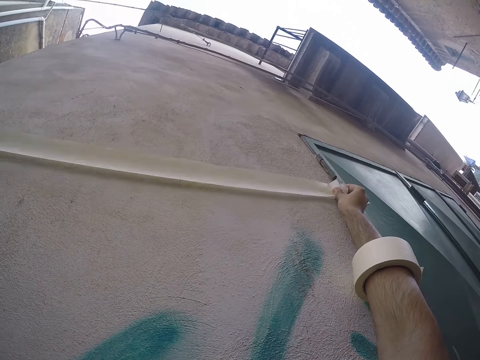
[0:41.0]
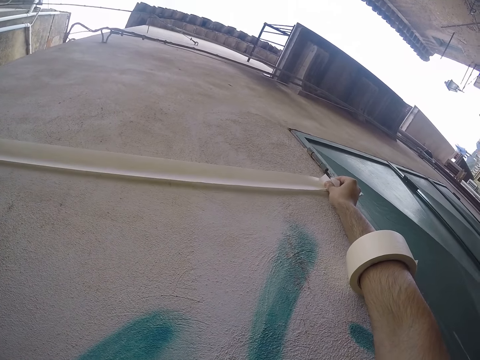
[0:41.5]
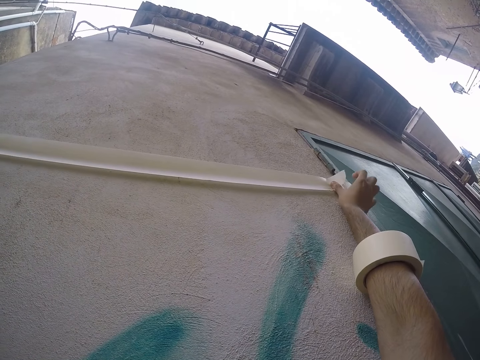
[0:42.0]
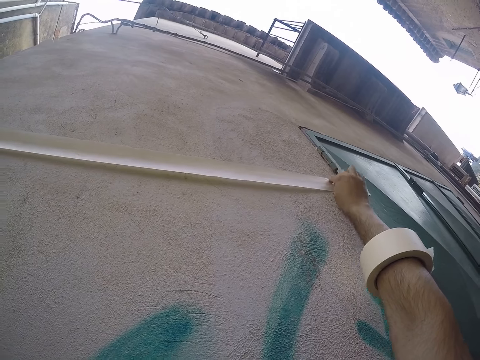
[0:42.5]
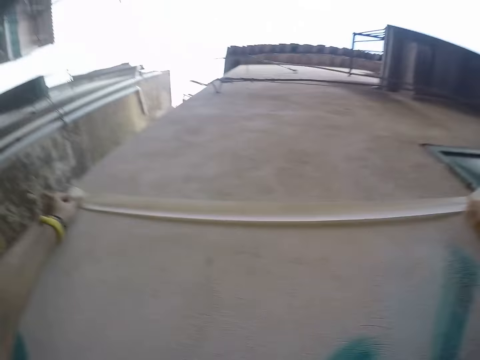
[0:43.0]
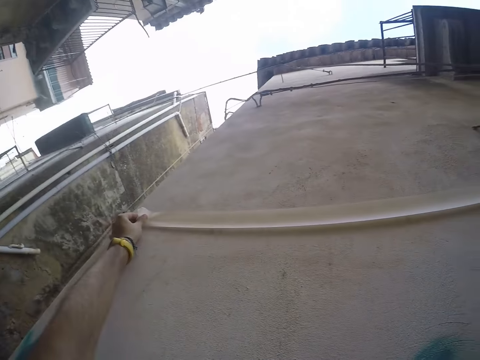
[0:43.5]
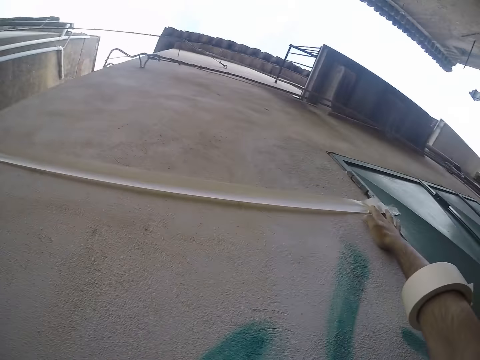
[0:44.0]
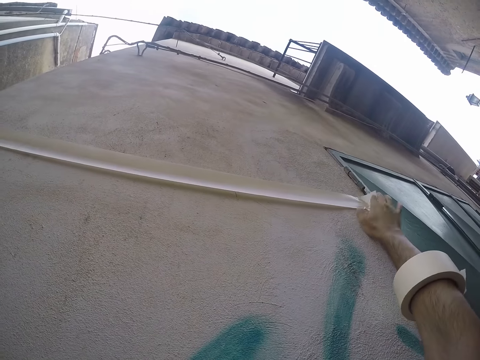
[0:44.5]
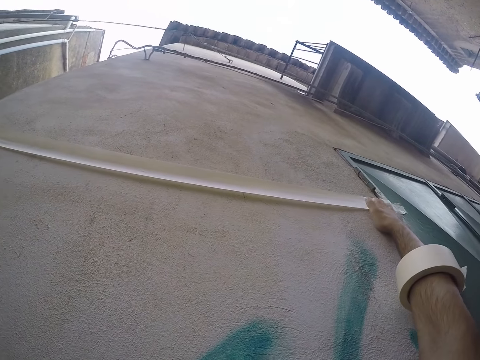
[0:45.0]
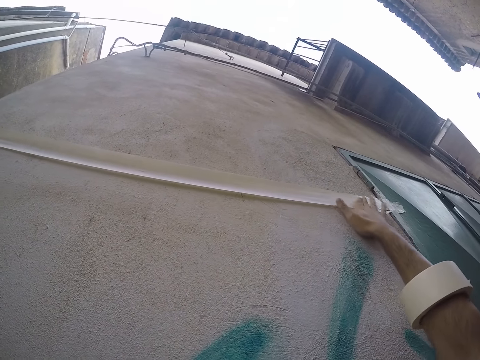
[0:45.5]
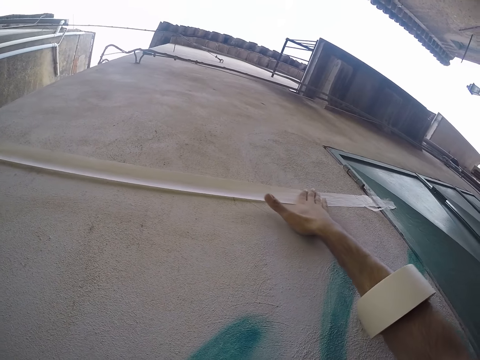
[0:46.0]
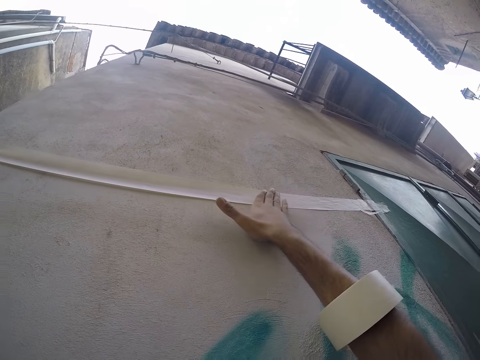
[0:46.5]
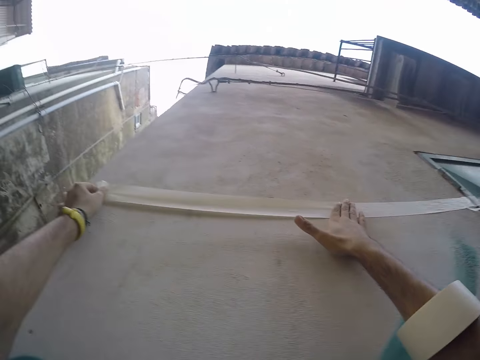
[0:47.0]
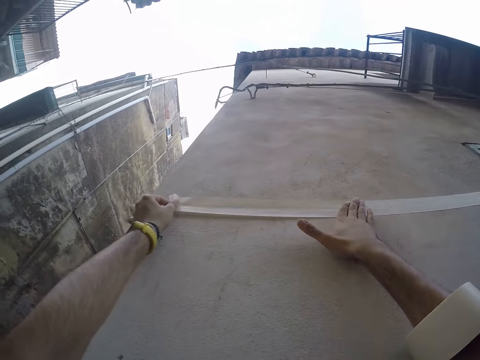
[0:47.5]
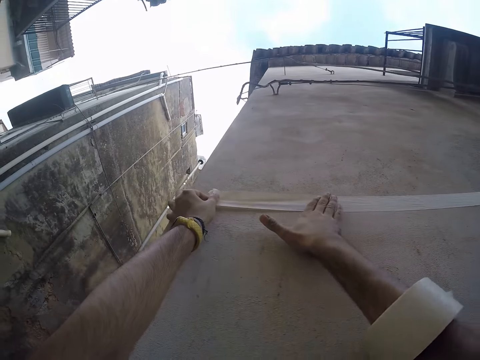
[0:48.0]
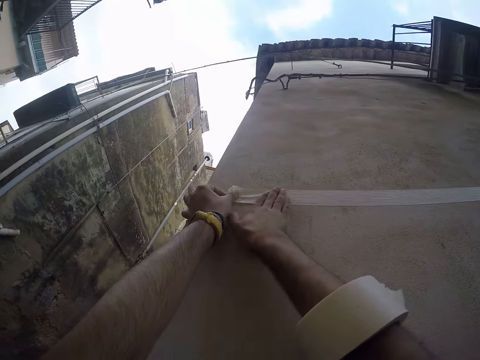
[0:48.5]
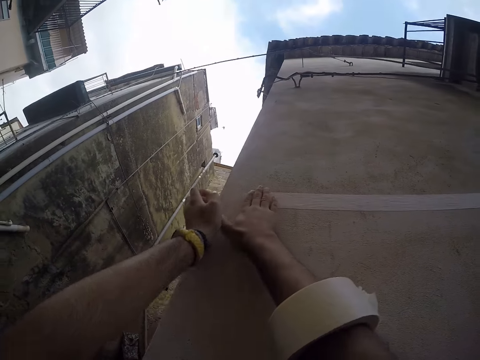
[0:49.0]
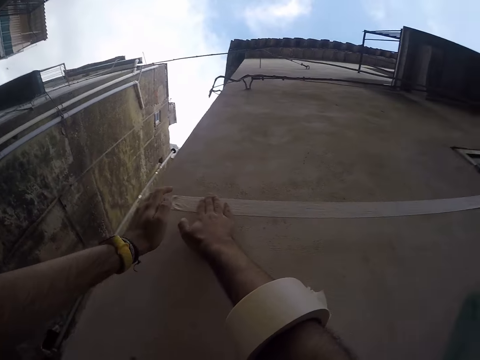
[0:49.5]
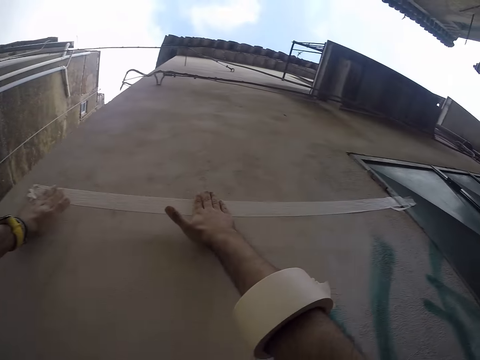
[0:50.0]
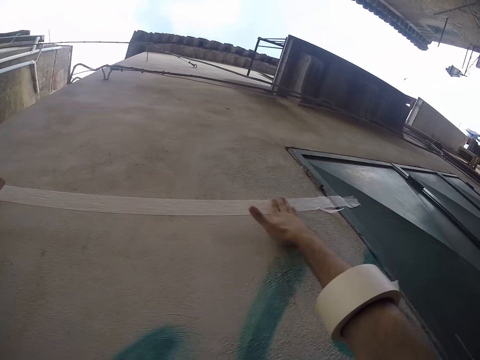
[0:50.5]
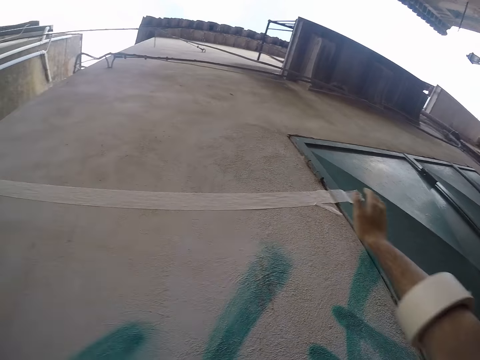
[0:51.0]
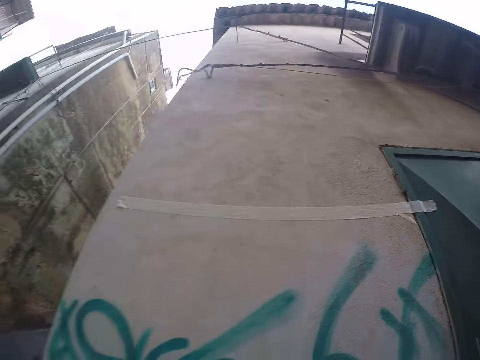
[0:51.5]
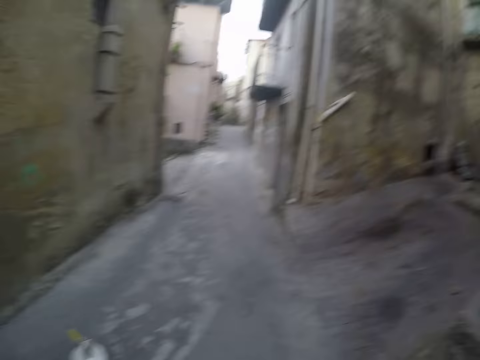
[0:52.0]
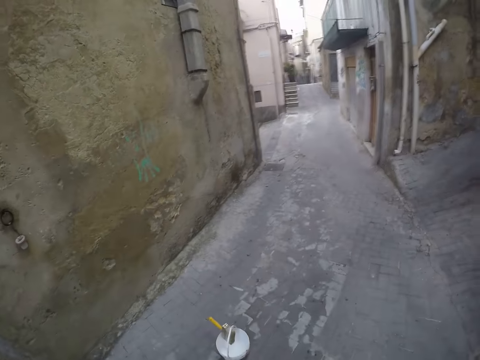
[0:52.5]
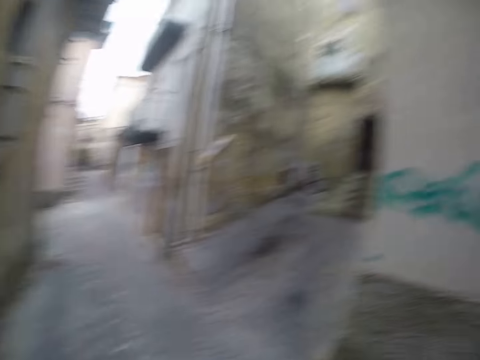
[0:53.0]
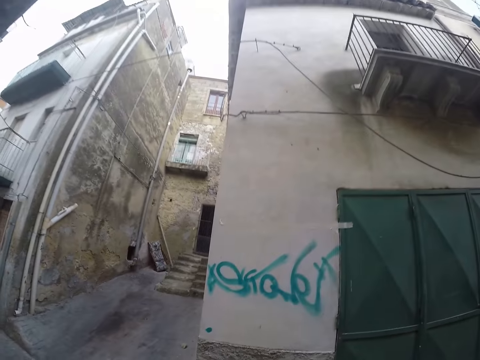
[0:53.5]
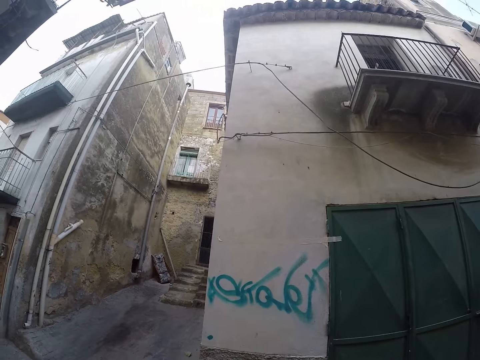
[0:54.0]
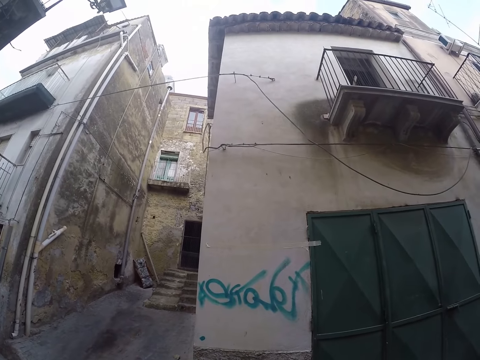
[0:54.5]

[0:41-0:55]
The camera wearer attaches the paper tape on the wall with his hands. He drops his hands from the wall. He walks away from the wall.

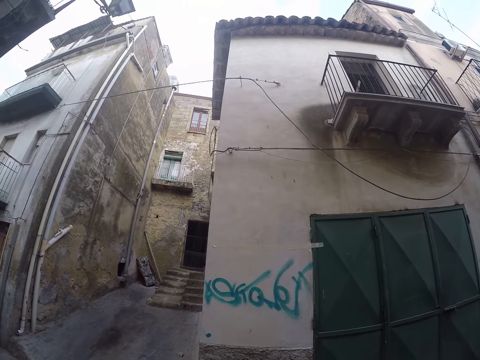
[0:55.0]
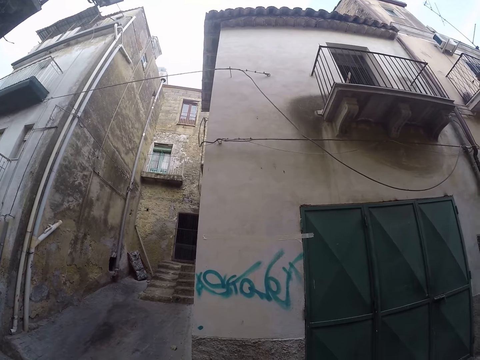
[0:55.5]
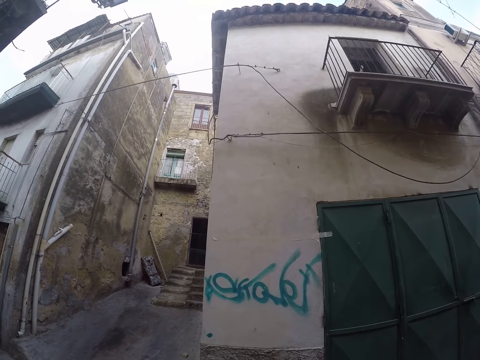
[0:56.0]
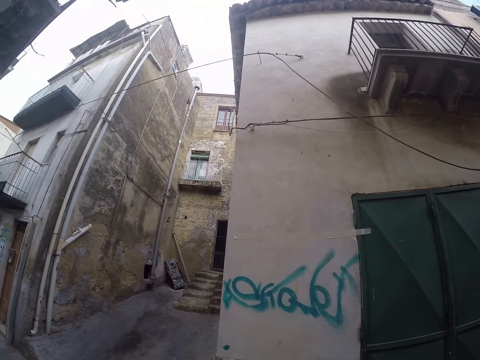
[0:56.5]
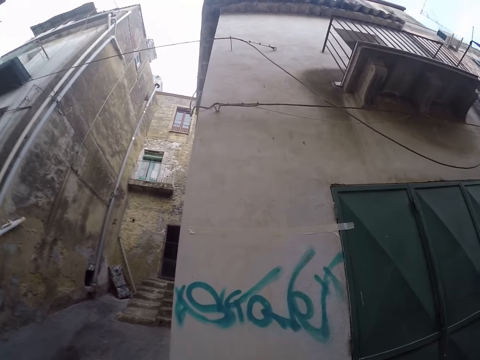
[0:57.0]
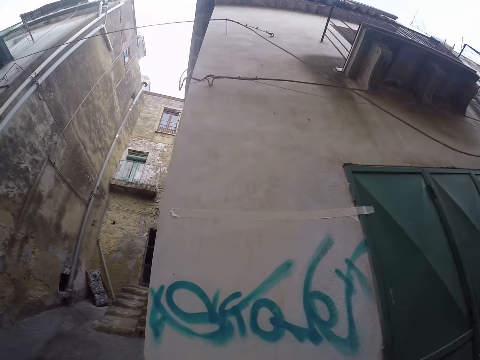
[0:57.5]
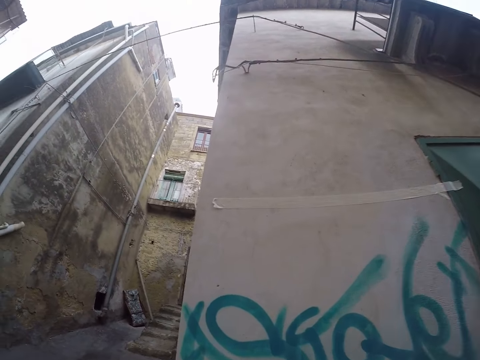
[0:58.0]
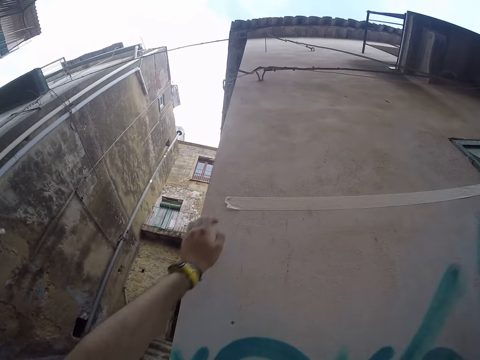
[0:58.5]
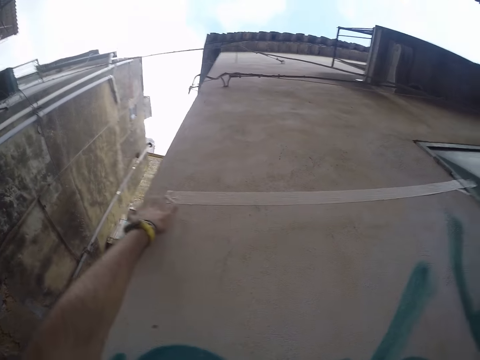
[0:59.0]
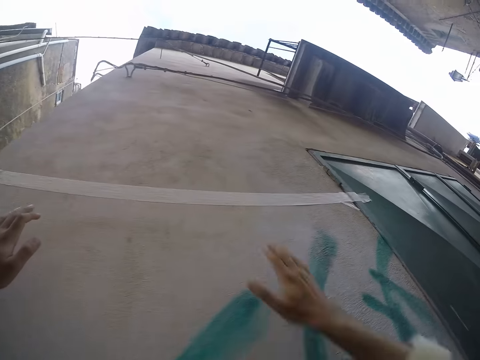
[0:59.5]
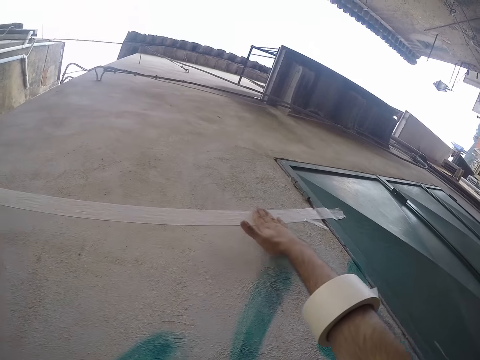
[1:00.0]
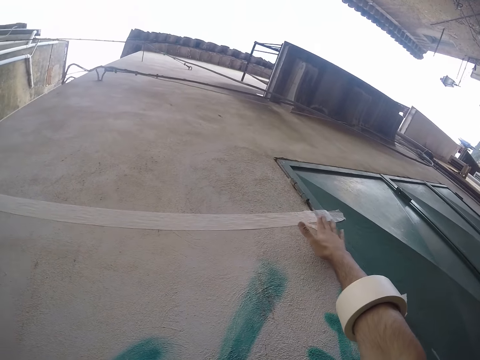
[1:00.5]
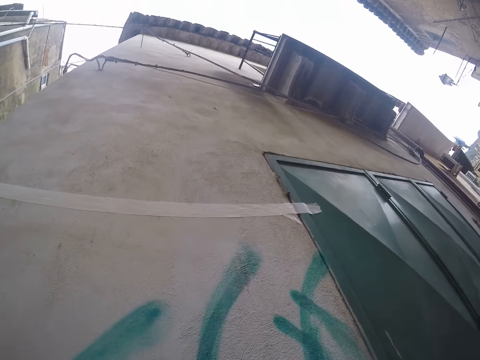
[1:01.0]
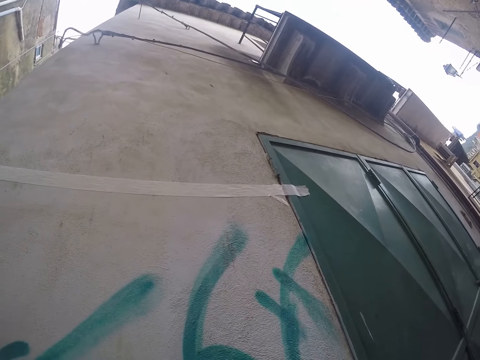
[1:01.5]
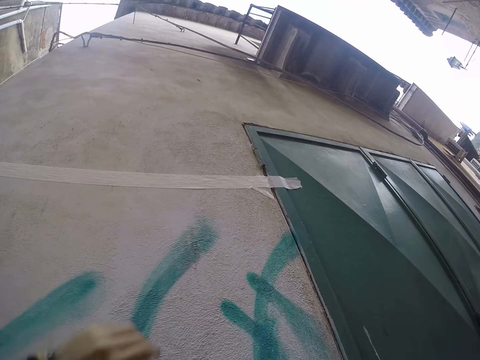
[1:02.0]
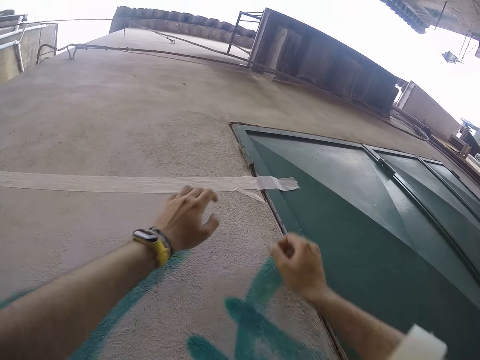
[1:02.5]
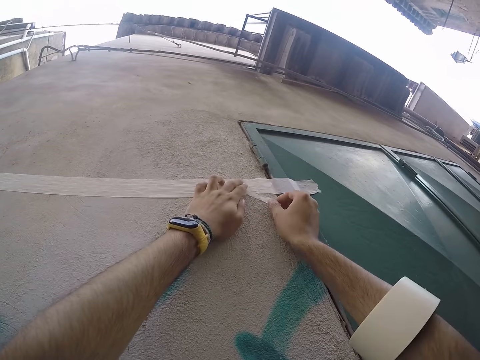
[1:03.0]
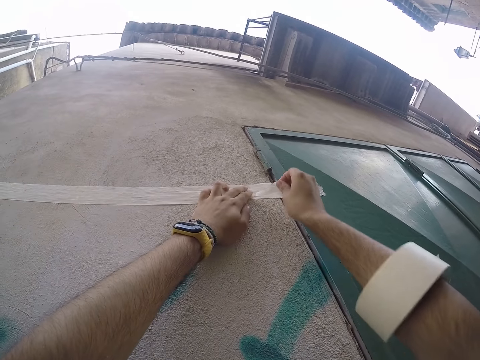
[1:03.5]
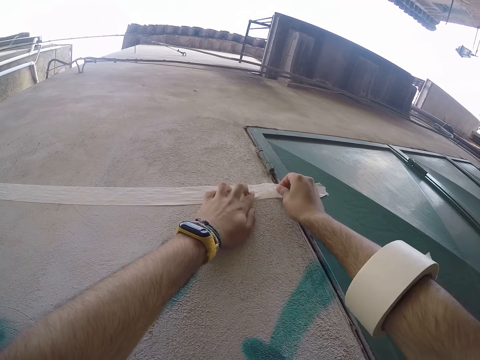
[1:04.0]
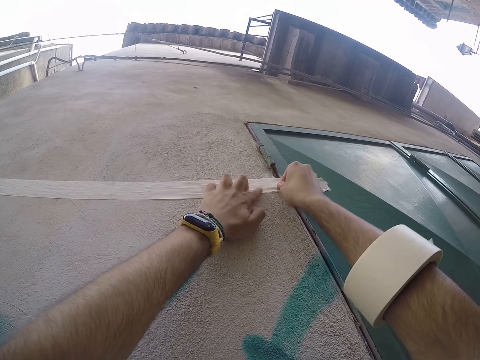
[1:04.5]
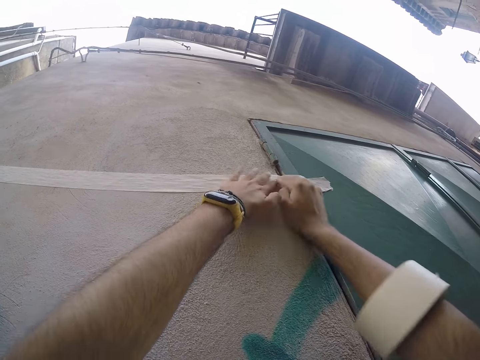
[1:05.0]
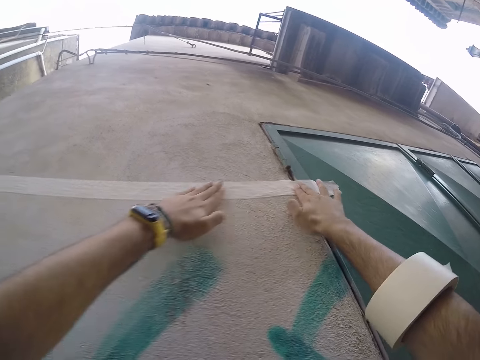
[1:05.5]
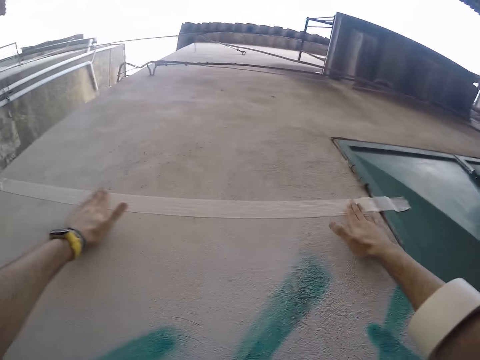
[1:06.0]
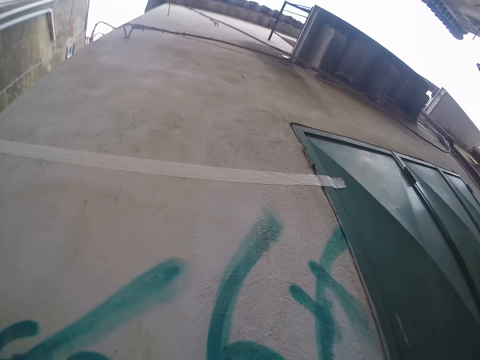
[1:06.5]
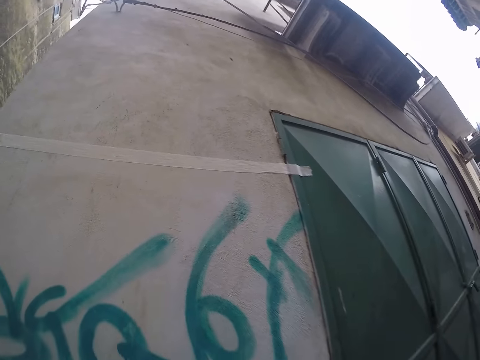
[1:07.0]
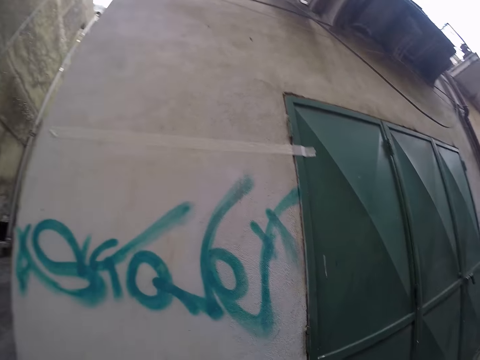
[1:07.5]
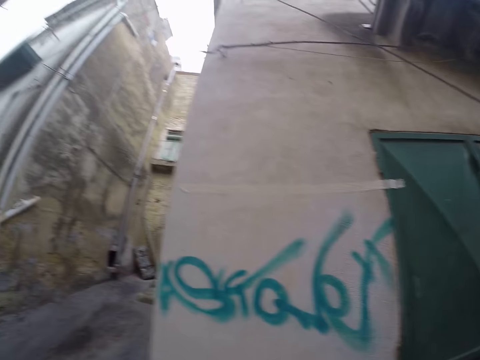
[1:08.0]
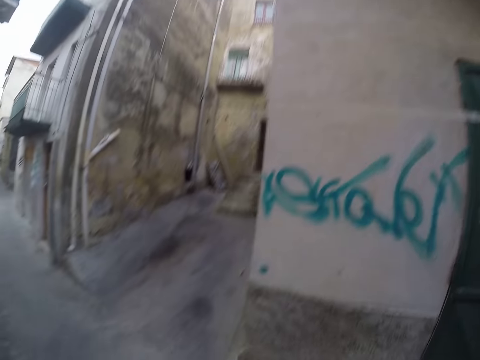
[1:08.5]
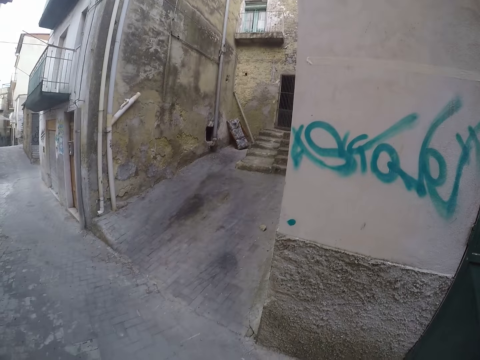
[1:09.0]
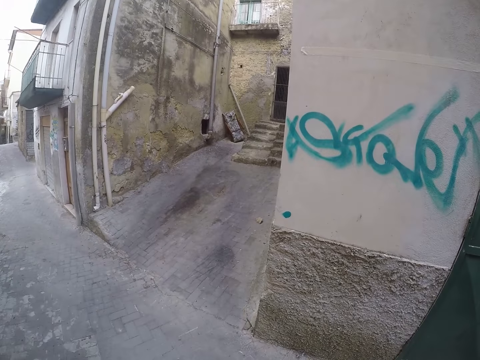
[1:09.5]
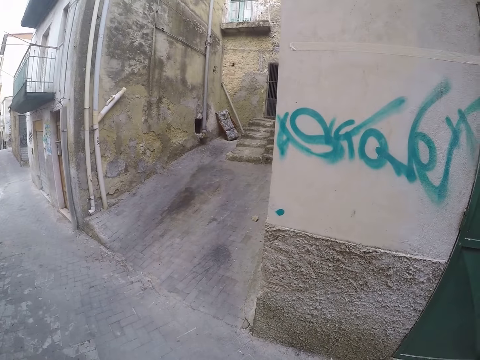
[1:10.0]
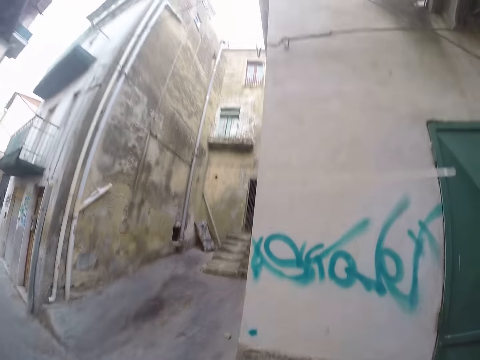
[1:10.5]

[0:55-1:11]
The camera wearer walks towards the wall. He smoothens the paper tape or sellotape on the wall with his left hand. He lowers his left hand. He smoothens the paper tape on the wall with his right hand. He lowers his right hand from the wall. He repositions a small paper tape on the wall with his hands. He smoothens the paper tape with his hands. He drops his hands from the wall. He walks away from the wall. He cuts a piece of sellotape.
